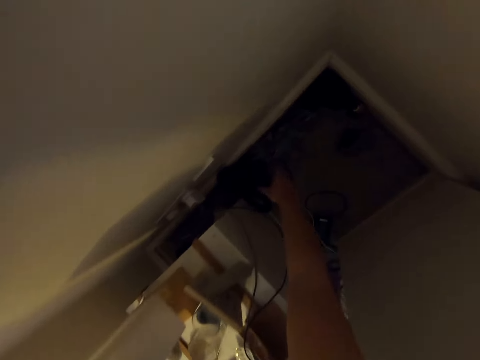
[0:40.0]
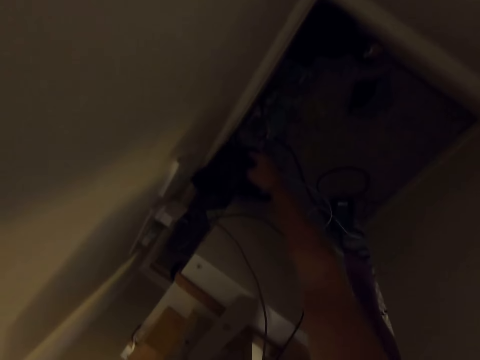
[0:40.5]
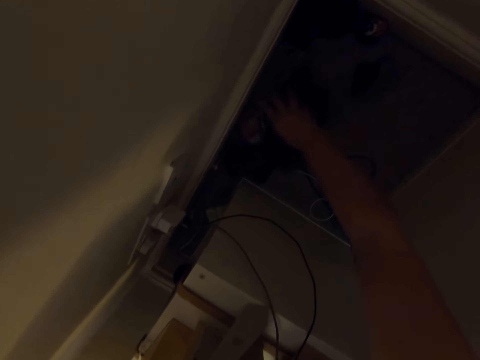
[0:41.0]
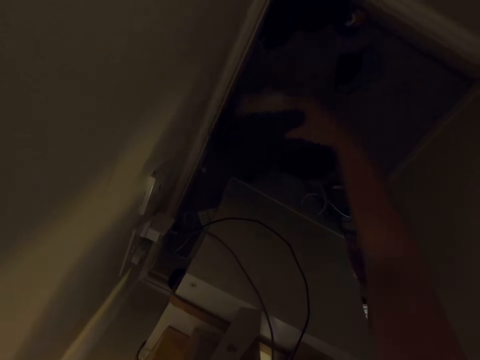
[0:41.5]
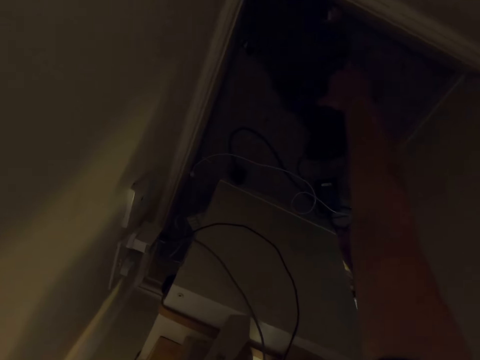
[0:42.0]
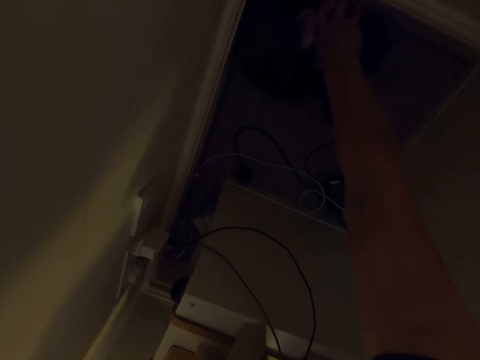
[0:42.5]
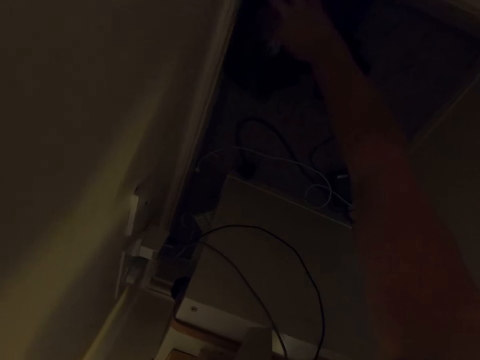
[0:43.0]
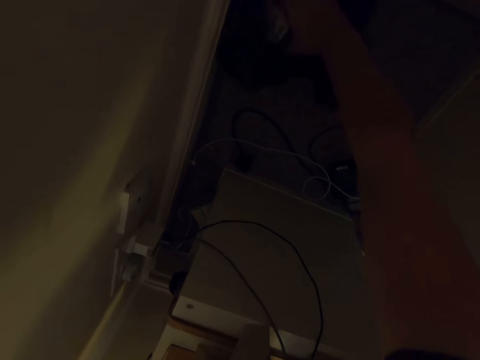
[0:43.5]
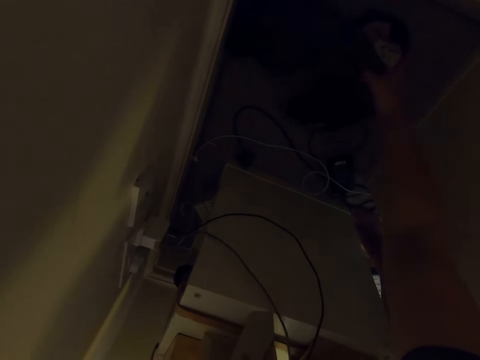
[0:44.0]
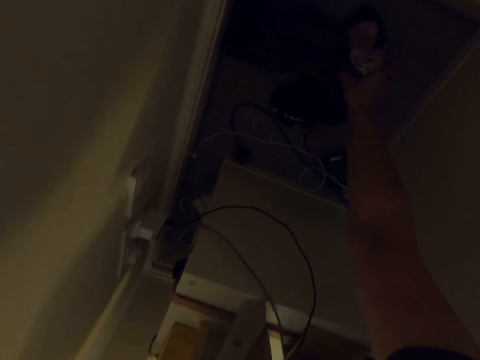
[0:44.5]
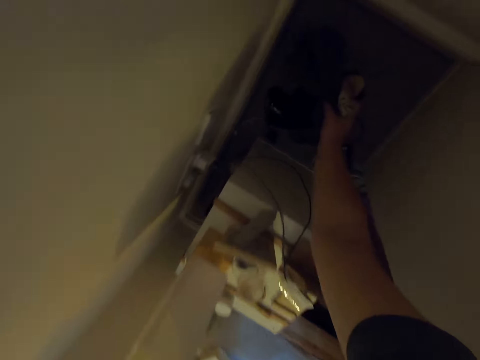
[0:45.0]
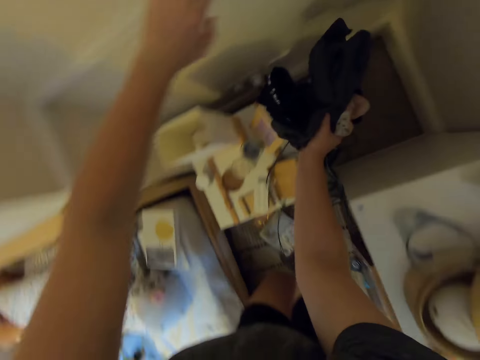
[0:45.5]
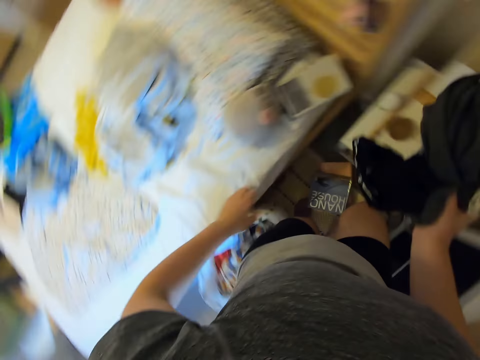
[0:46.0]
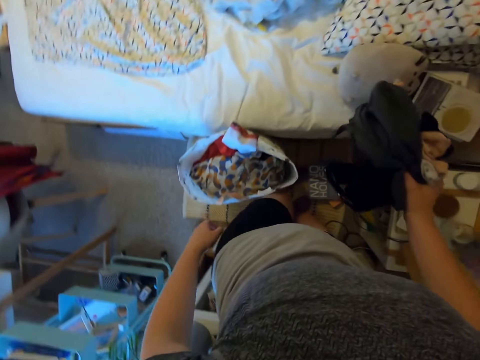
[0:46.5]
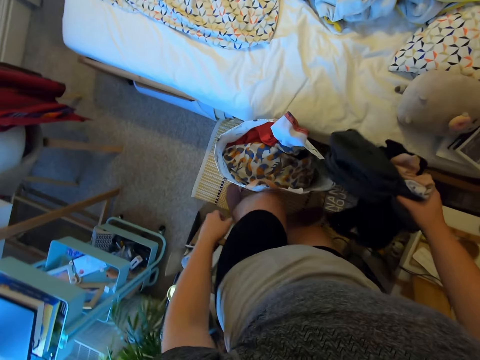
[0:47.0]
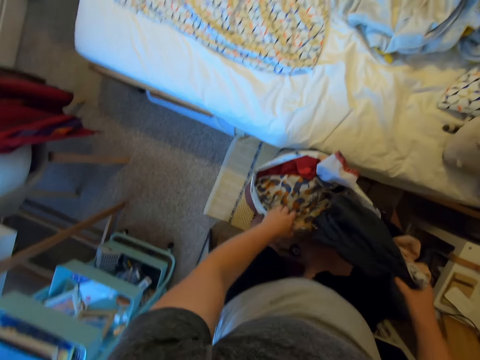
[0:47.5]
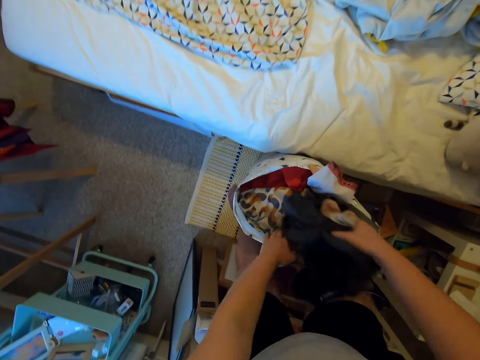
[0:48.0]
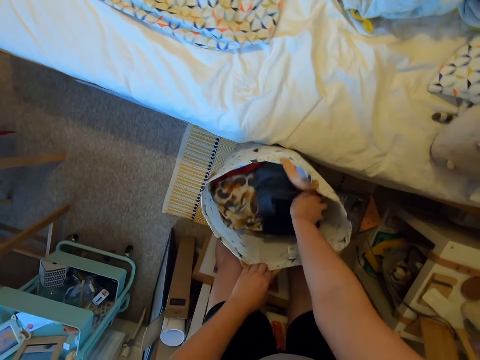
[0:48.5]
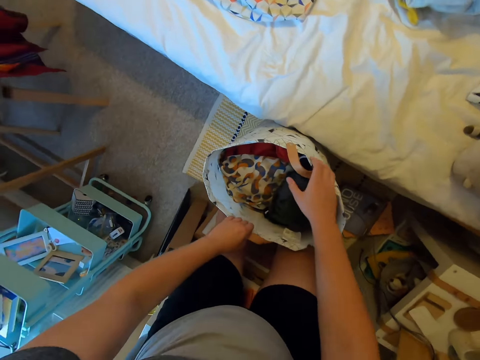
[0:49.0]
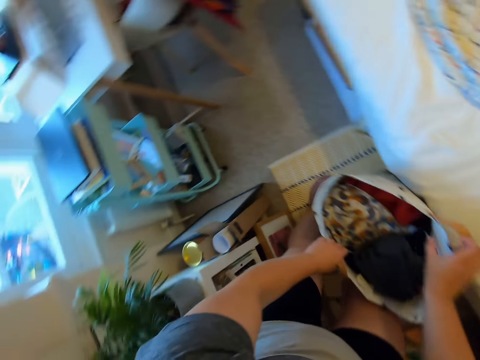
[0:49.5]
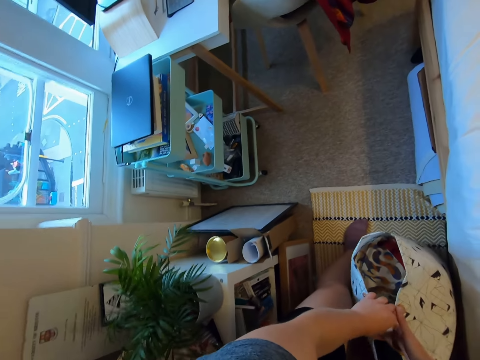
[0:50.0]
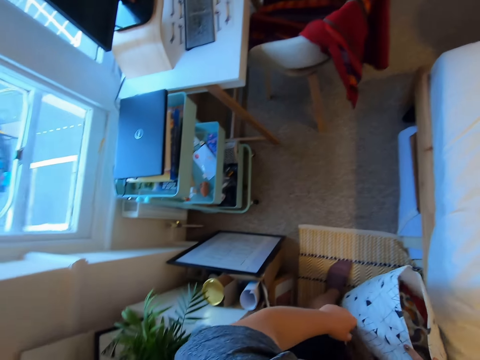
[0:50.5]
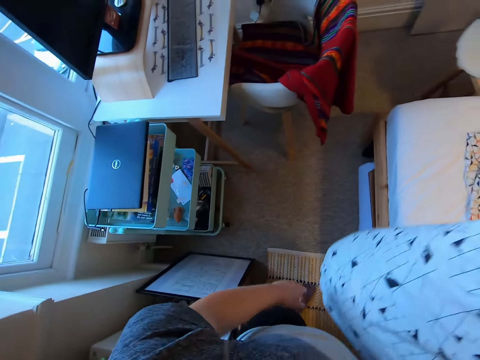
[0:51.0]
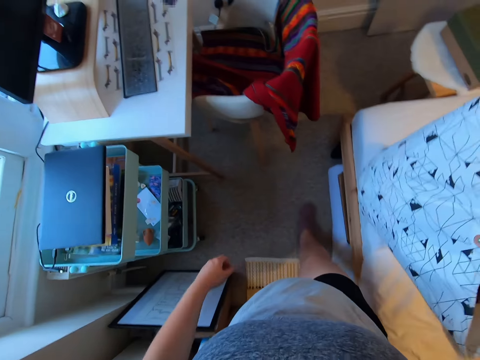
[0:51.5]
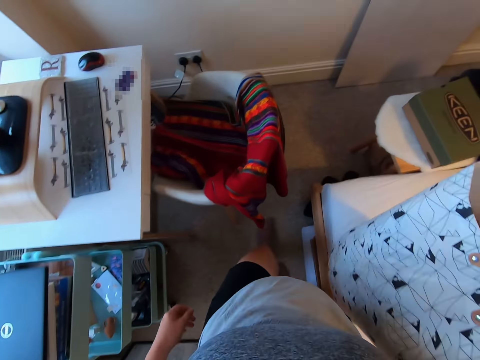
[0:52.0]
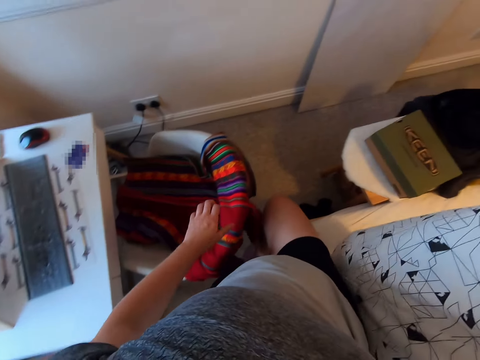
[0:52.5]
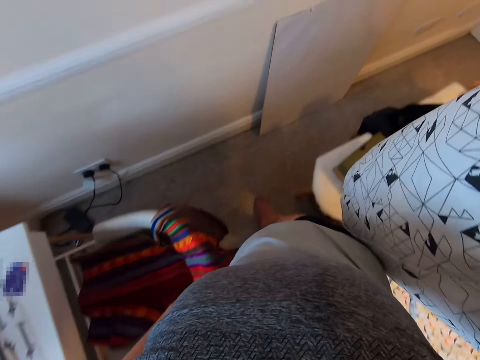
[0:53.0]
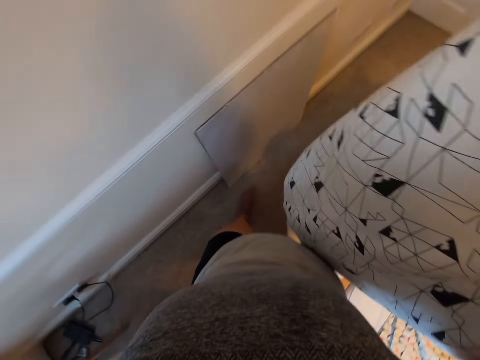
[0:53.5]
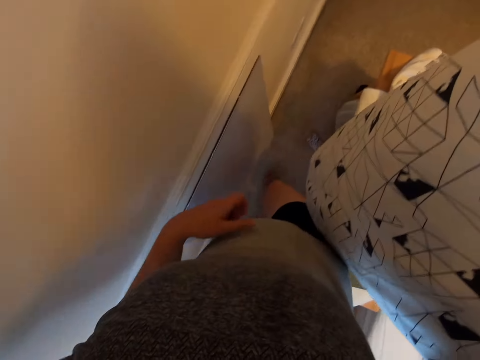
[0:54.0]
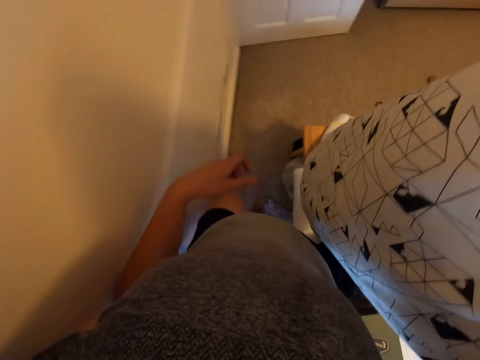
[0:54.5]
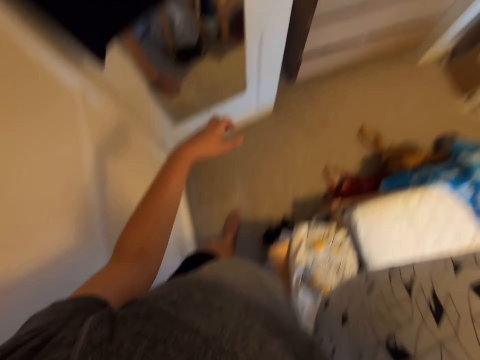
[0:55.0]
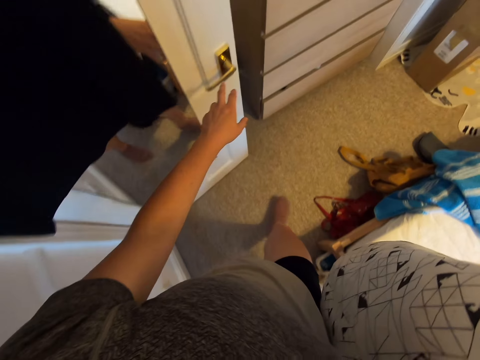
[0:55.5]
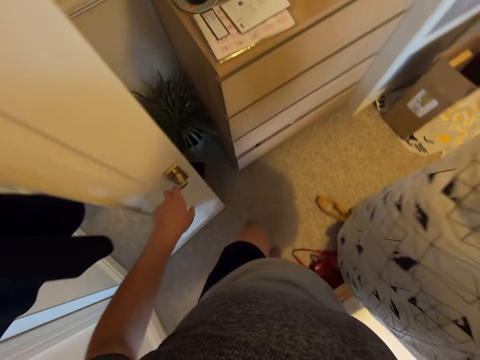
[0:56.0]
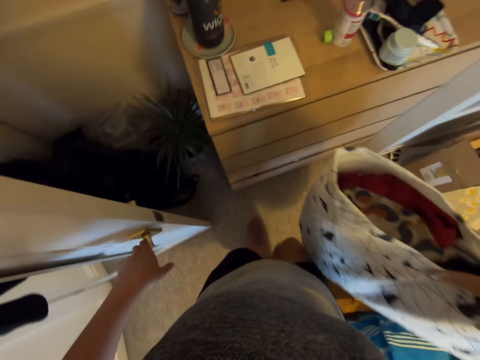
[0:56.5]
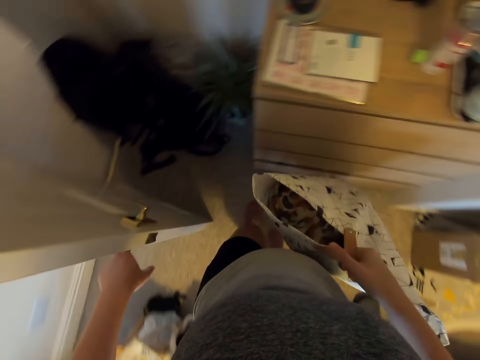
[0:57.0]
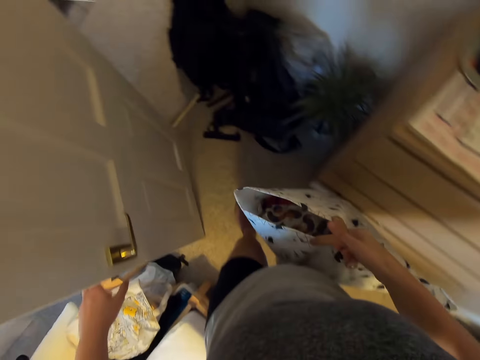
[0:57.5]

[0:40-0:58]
The camera wearer picks up the cloths on the corner from the floor. They move beside the bed. They hold the fabric bag. They put the cloths in the fabric bag. They pick up the fabric bag. They walk beside the bed. They place the fabric bag on the bed. They carry the fabric bag. They walk around the room. They open the door.

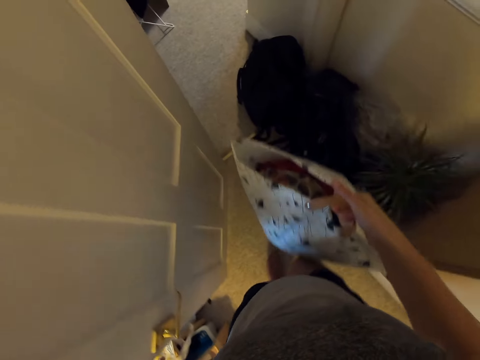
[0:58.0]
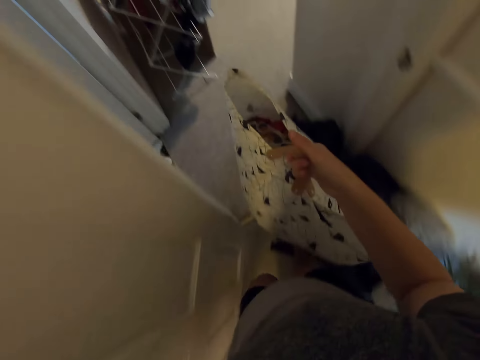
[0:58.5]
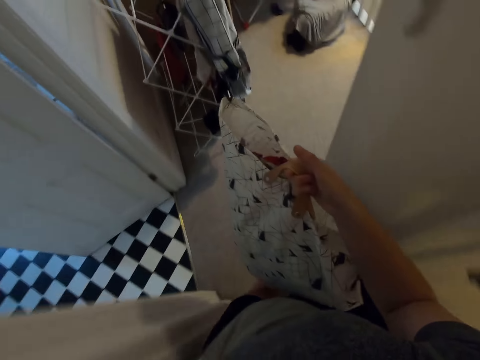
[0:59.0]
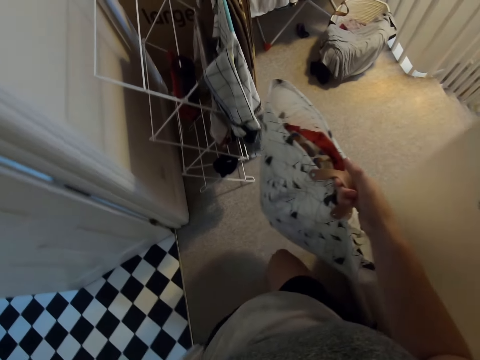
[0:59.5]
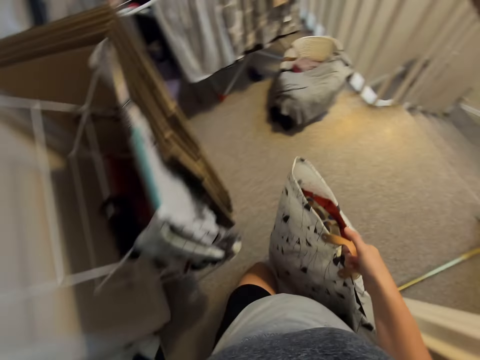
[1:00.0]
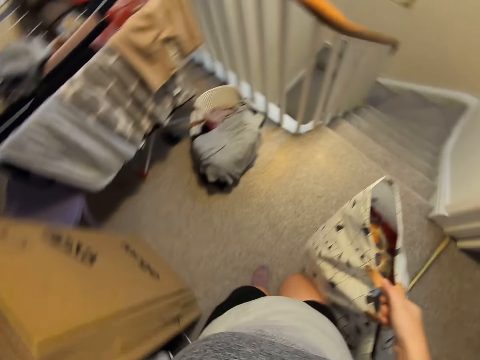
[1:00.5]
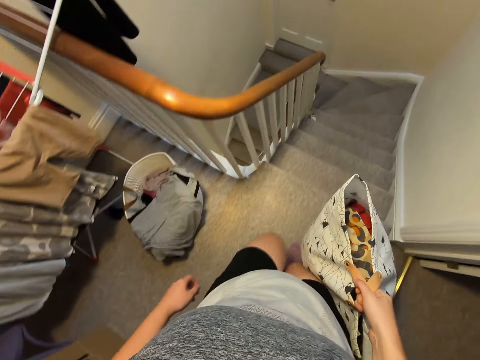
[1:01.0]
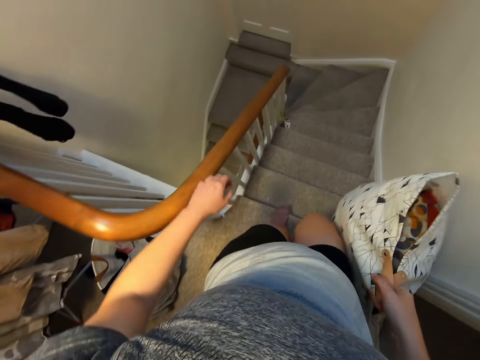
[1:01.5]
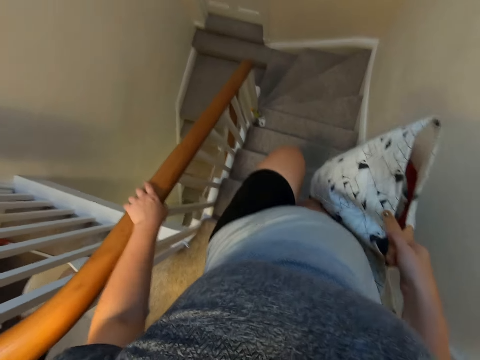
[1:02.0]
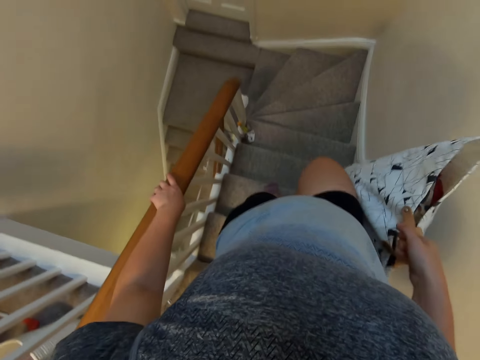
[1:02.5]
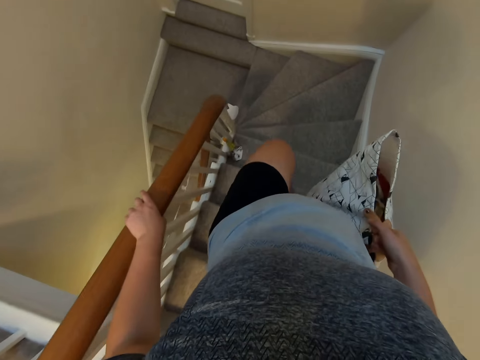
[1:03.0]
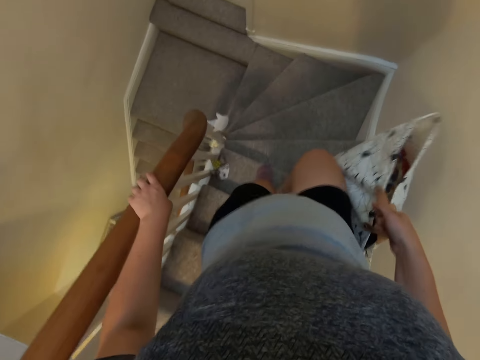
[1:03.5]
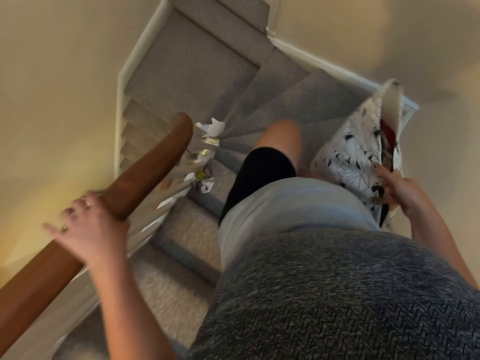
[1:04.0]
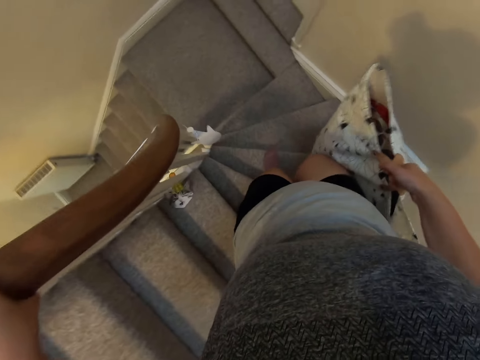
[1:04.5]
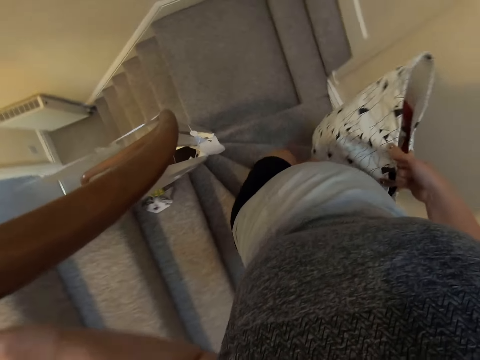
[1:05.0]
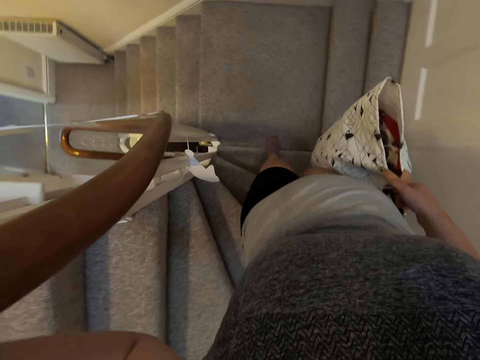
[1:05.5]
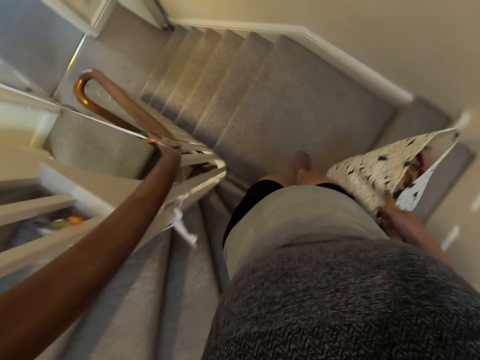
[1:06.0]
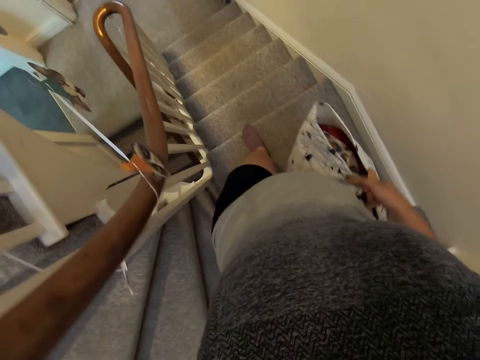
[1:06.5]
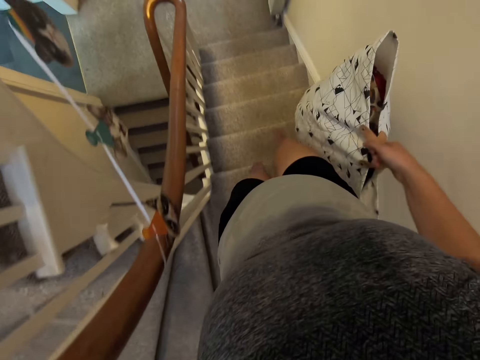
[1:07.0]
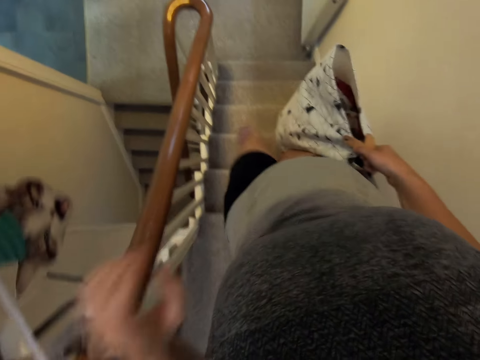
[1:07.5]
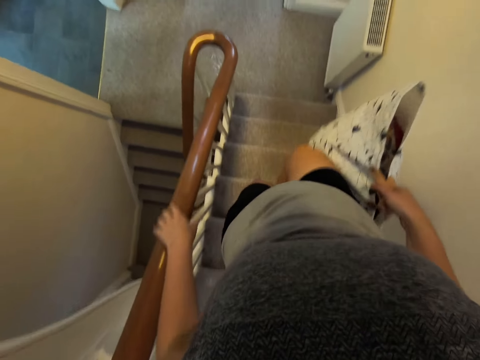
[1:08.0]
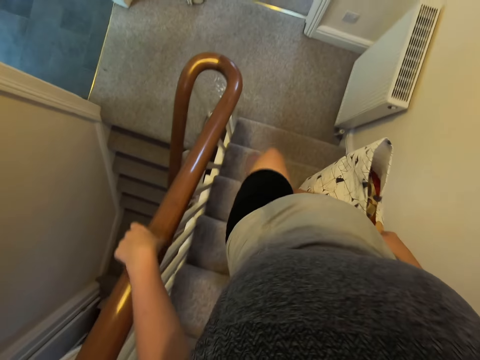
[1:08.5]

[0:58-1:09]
The camera wearer walks past the door. They walk down stairs.
